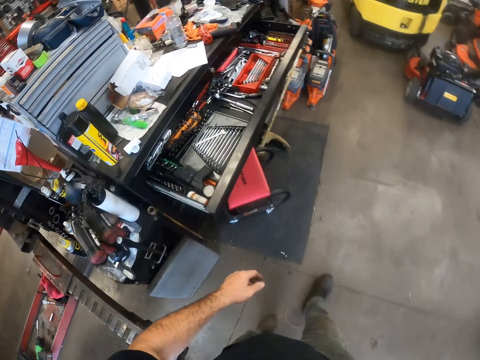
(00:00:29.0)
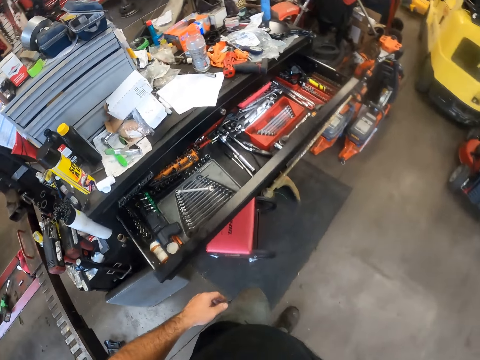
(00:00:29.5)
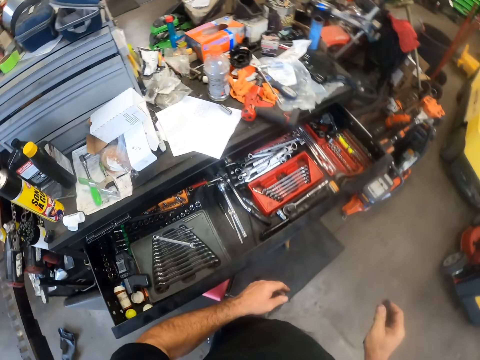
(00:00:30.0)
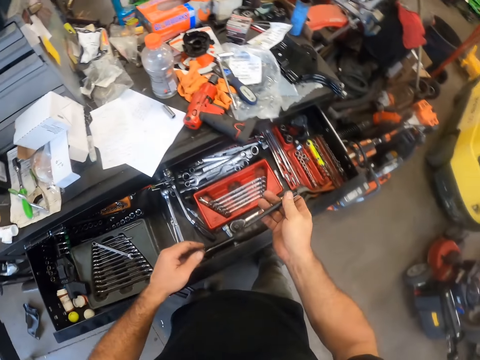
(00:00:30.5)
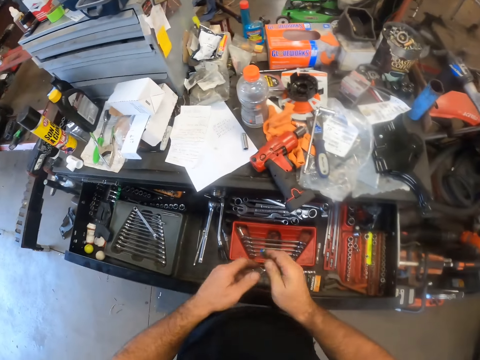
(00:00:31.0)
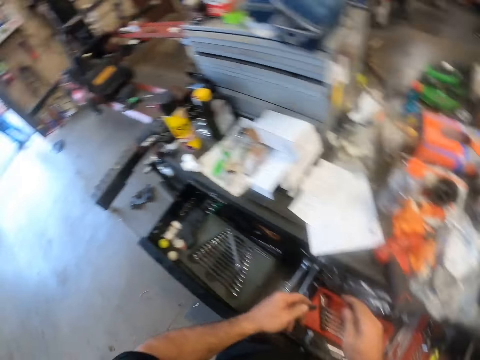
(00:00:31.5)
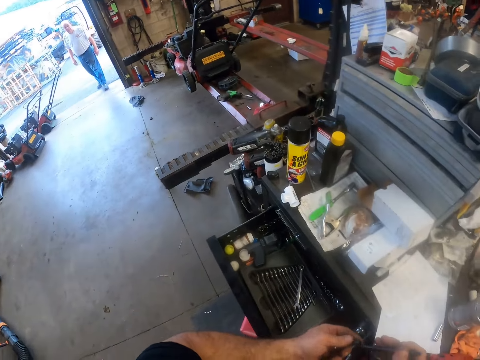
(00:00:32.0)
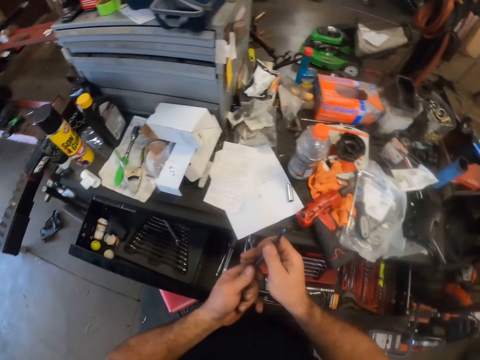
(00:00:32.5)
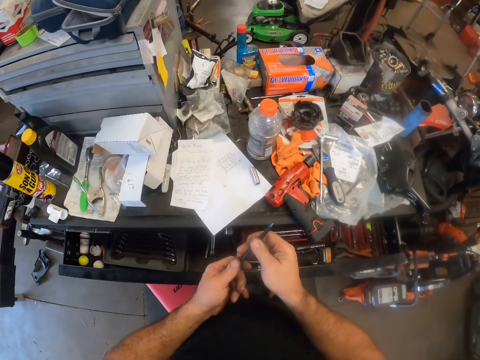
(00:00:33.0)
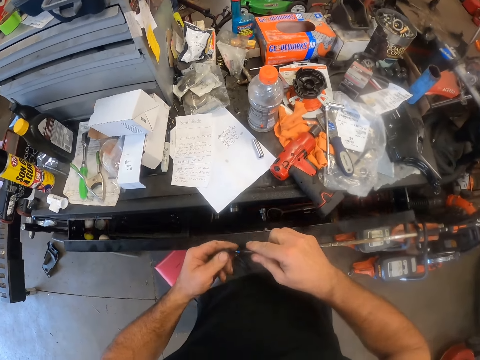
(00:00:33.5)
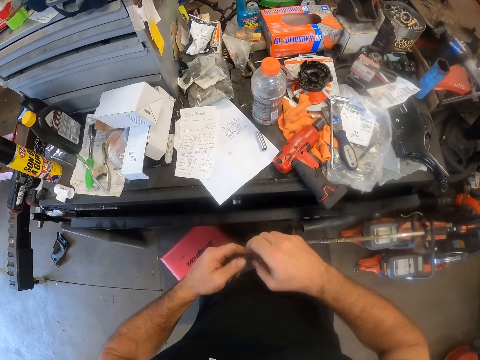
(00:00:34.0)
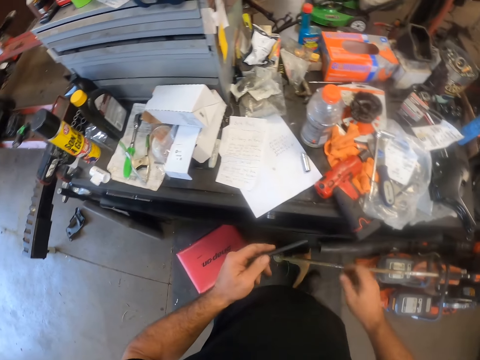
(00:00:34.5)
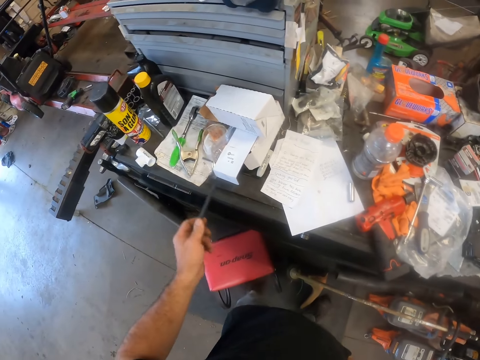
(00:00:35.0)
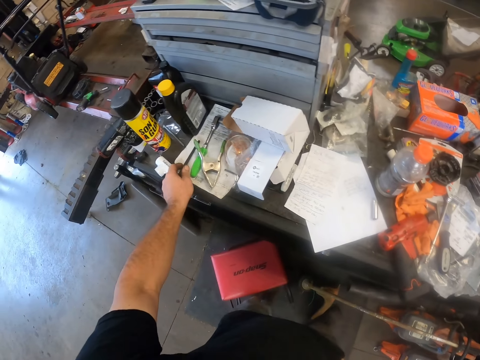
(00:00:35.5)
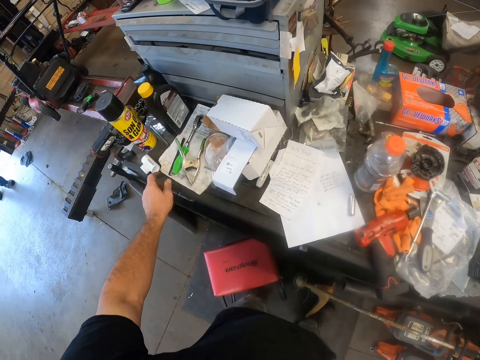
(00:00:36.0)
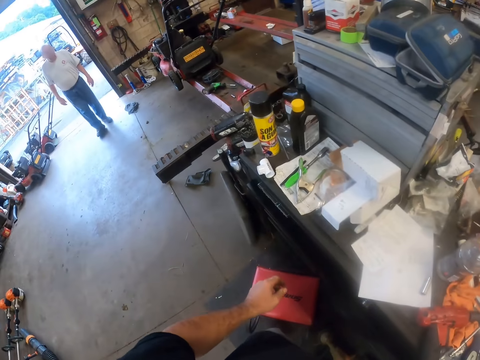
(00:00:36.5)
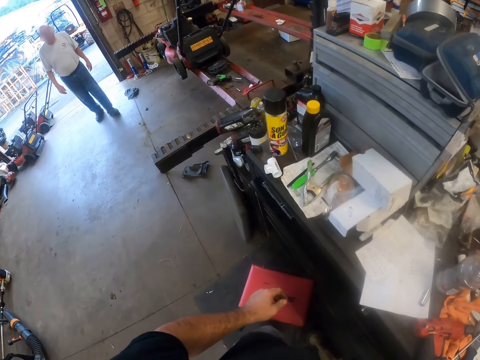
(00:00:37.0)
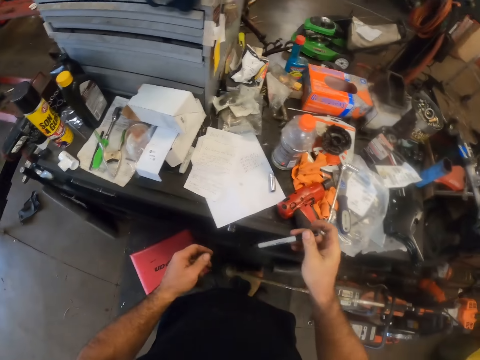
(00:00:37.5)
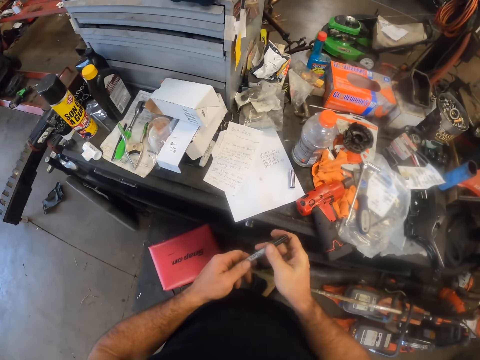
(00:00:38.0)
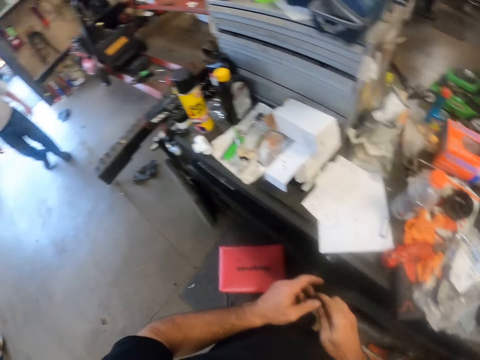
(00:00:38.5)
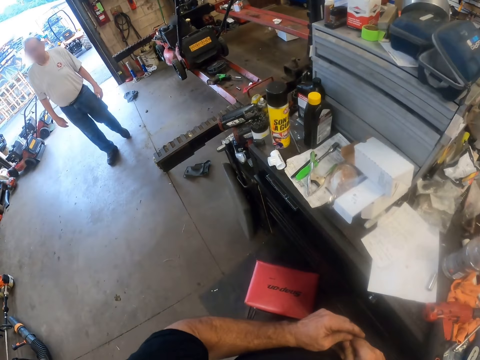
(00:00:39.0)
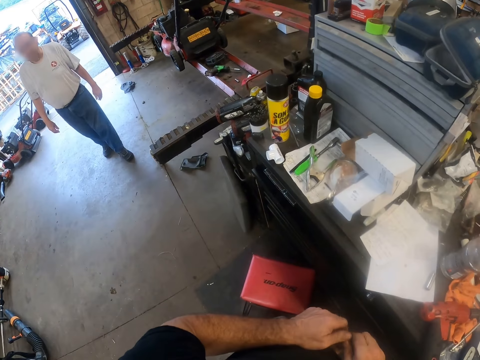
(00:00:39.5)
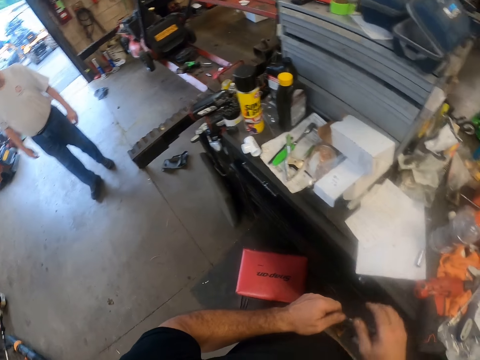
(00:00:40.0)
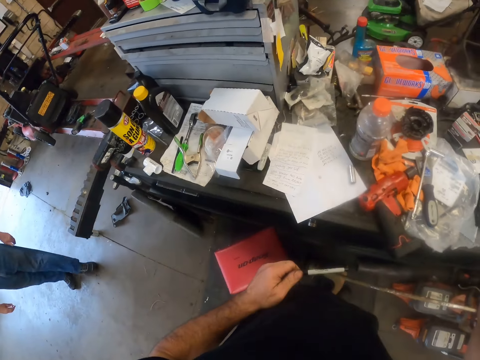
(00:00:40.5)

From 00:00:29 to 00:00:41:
The camera wearer picks up a pen from his trouser pocket with his right hand. He opens the pen with his left hand. A co-worker walks into the workshop. The camera wearer places the cover of the pen under the pen. He removes the cover of the pen from under the pen. He closes the pen with the cover. He passes the pen to his left hand. He drops the pen on top of the tool storage. He picks up another pen from the top of the tool storage with his right hand. He holds a marker pen. He holds the other pen with both hands. He holds the other pen with his right hand. He passes the other pen to his left hand. The co-worker walks inside the room. The camera wearer touches his head with his right hand.
